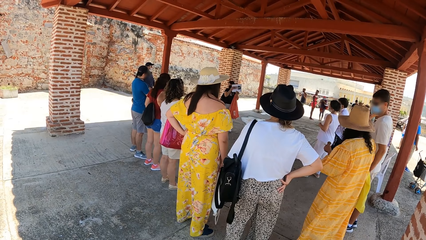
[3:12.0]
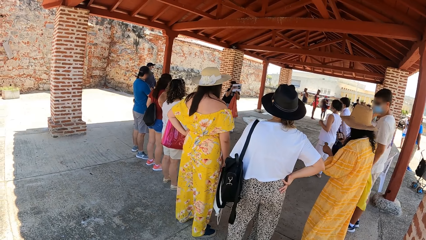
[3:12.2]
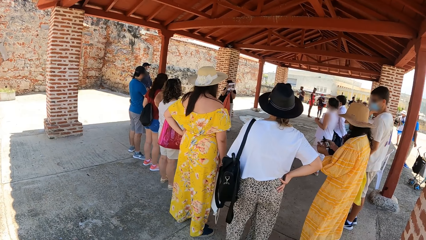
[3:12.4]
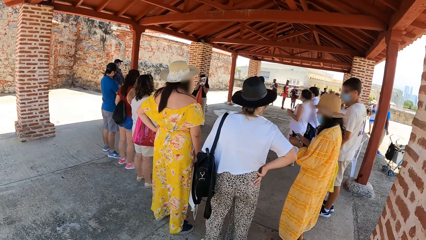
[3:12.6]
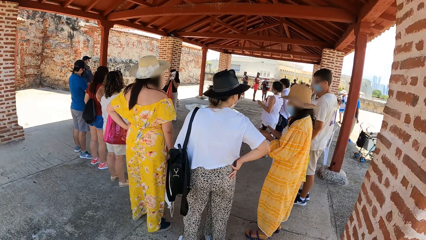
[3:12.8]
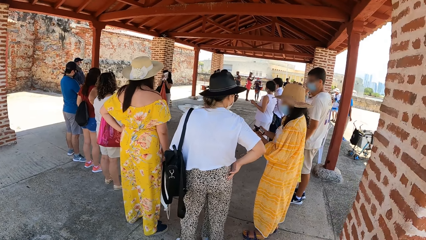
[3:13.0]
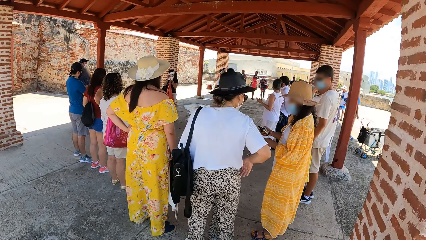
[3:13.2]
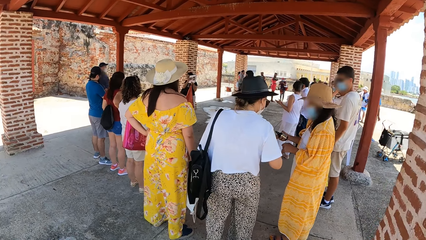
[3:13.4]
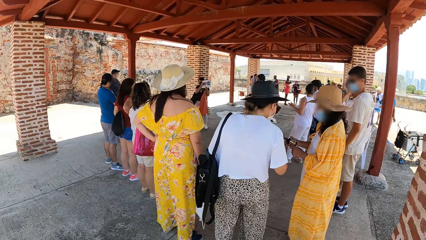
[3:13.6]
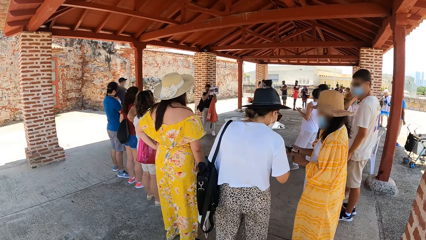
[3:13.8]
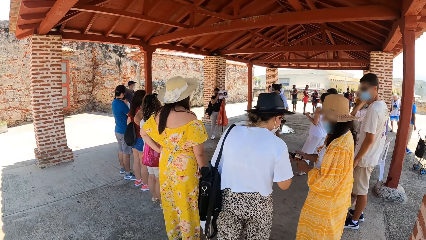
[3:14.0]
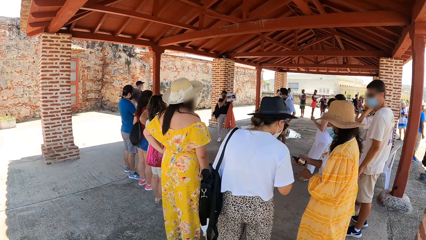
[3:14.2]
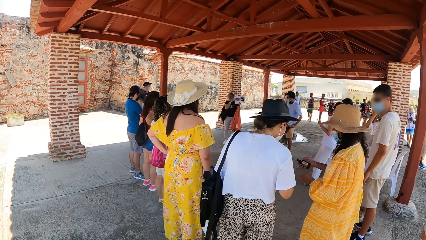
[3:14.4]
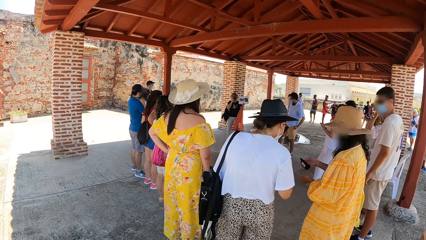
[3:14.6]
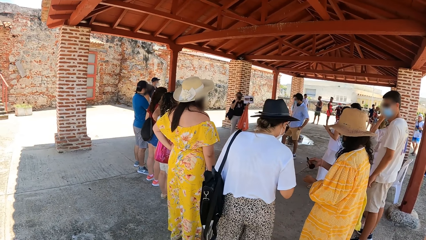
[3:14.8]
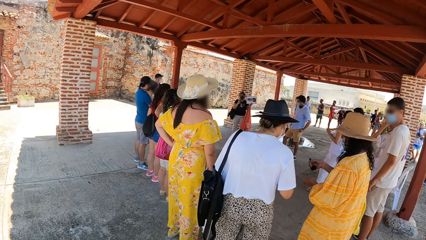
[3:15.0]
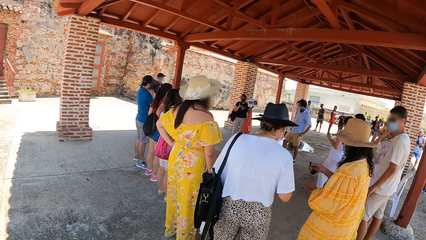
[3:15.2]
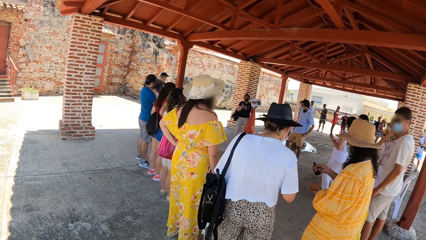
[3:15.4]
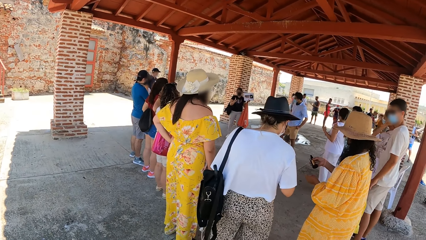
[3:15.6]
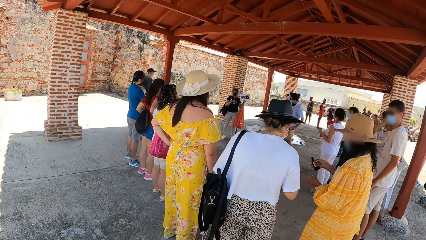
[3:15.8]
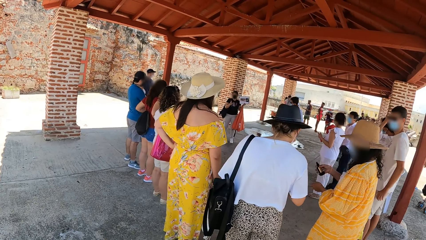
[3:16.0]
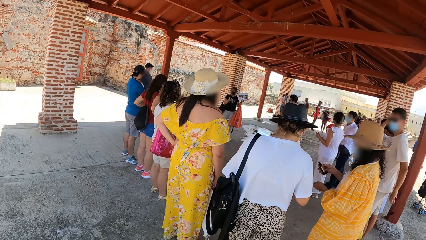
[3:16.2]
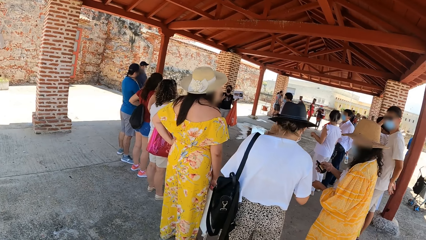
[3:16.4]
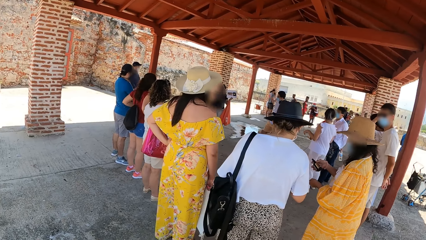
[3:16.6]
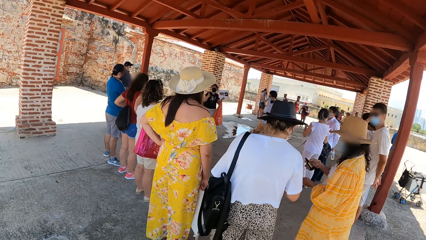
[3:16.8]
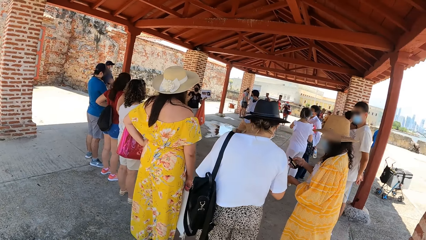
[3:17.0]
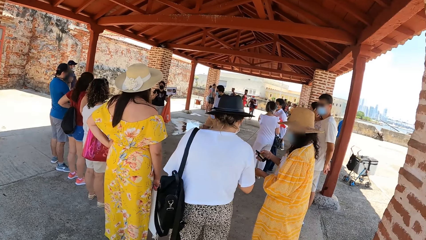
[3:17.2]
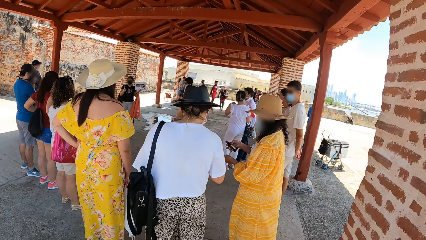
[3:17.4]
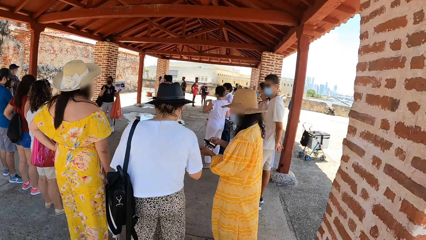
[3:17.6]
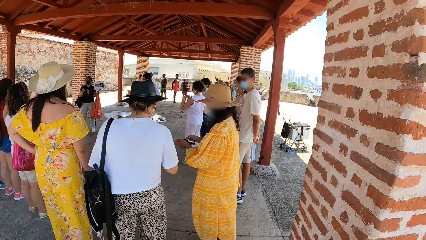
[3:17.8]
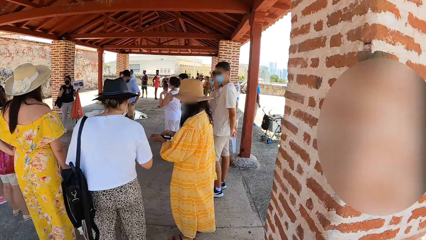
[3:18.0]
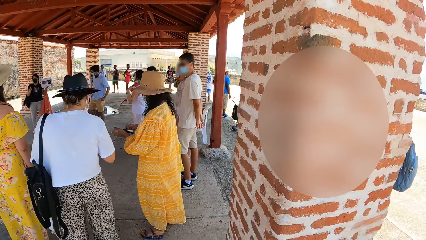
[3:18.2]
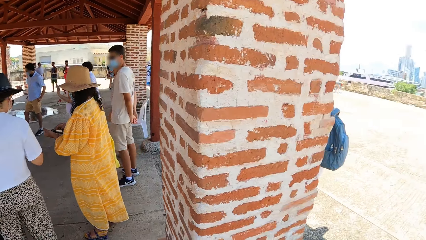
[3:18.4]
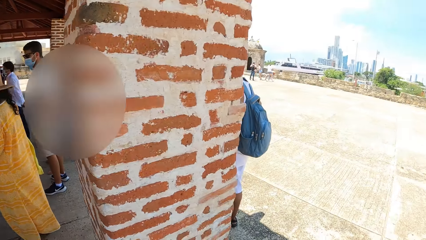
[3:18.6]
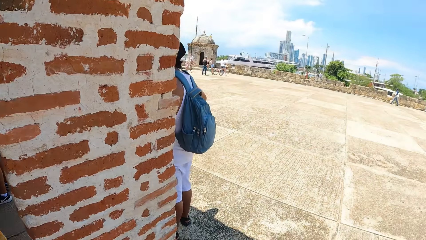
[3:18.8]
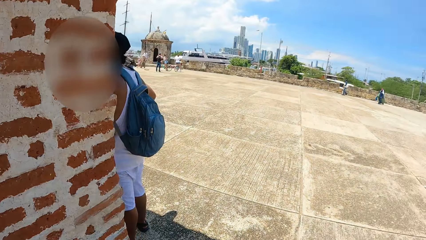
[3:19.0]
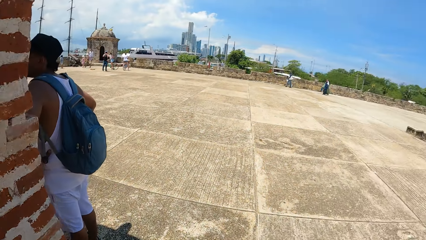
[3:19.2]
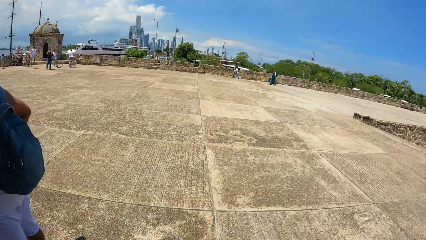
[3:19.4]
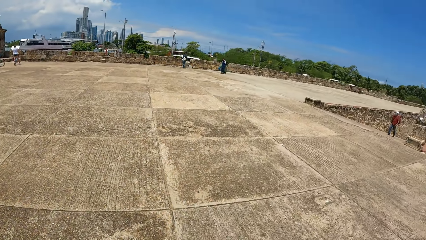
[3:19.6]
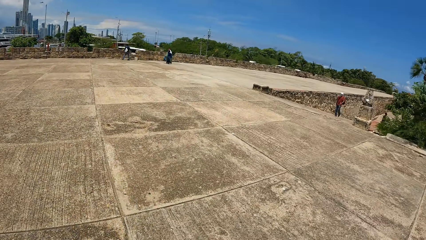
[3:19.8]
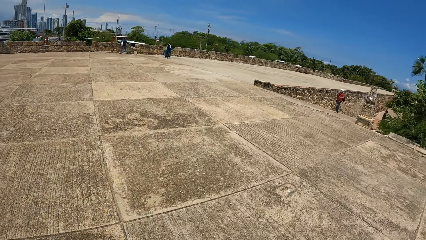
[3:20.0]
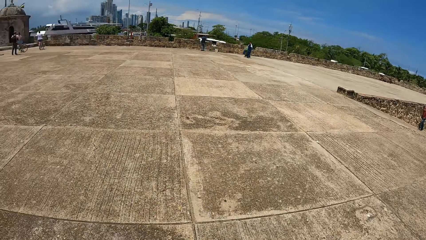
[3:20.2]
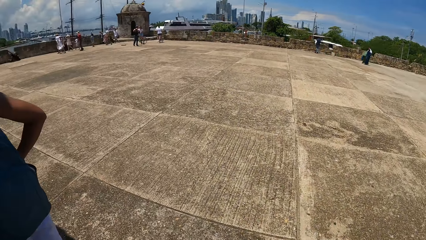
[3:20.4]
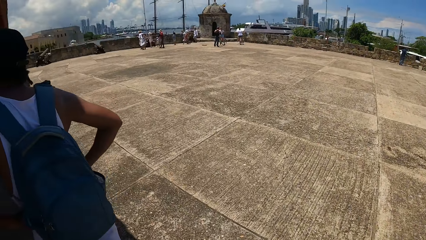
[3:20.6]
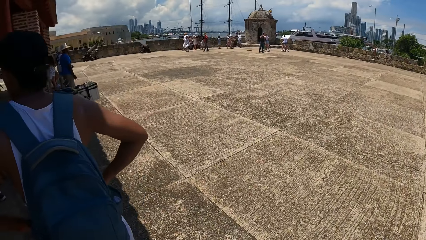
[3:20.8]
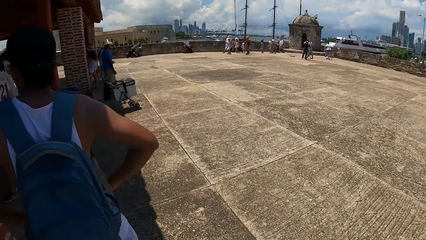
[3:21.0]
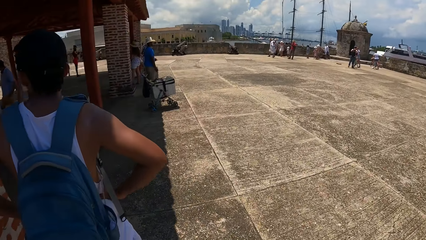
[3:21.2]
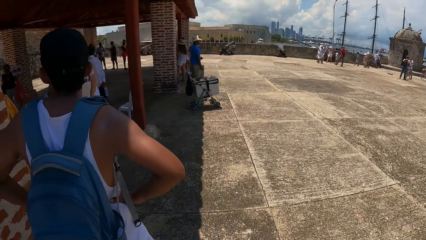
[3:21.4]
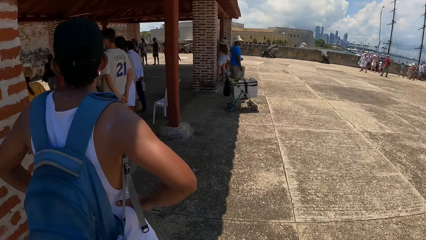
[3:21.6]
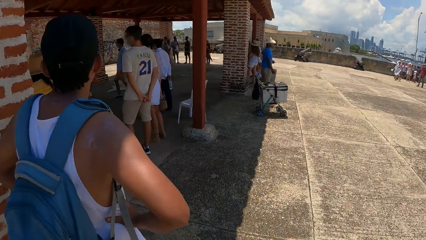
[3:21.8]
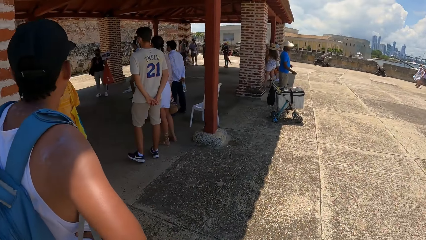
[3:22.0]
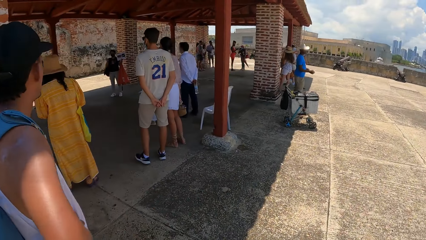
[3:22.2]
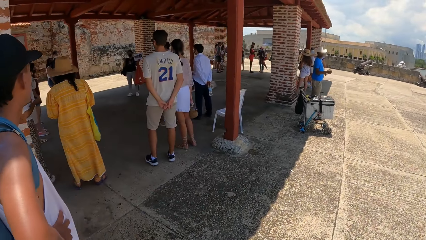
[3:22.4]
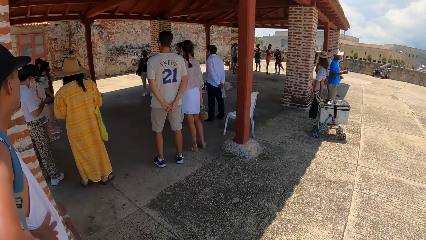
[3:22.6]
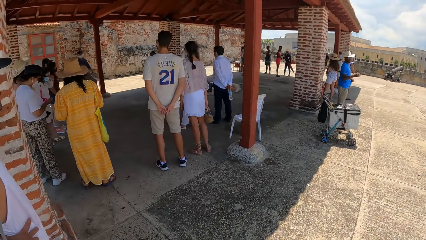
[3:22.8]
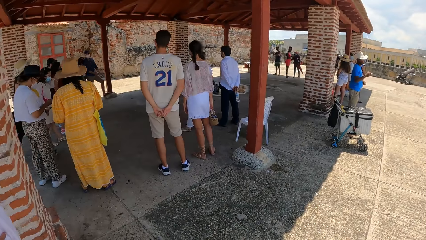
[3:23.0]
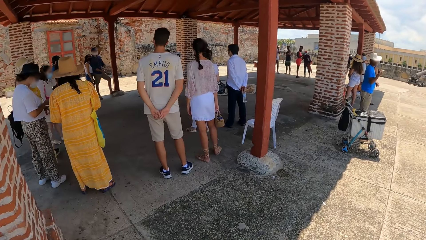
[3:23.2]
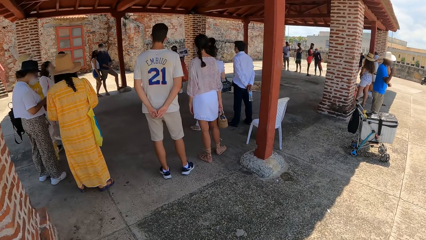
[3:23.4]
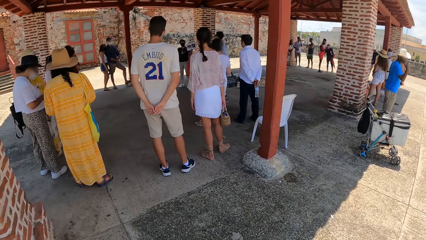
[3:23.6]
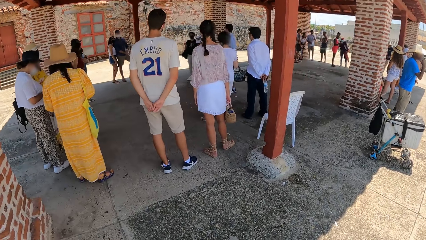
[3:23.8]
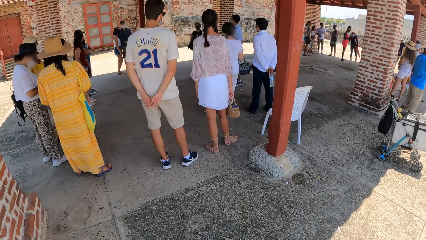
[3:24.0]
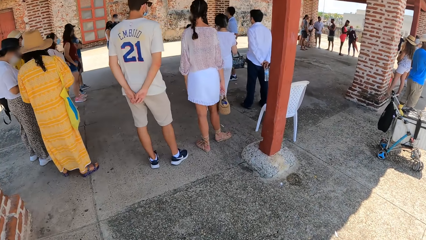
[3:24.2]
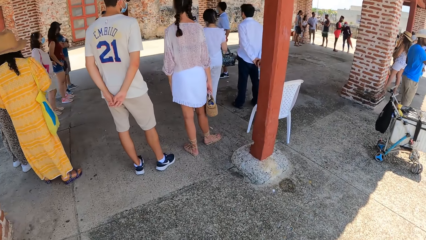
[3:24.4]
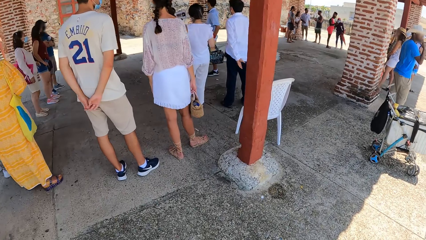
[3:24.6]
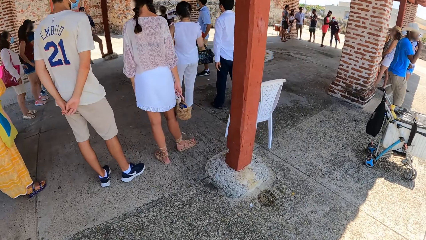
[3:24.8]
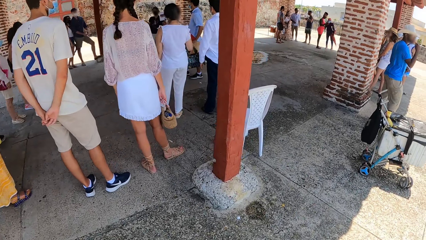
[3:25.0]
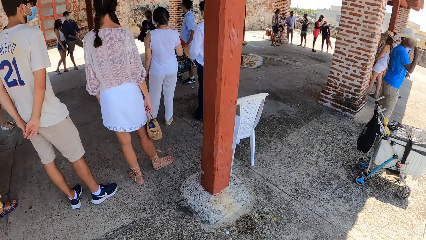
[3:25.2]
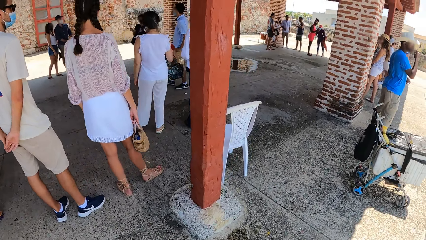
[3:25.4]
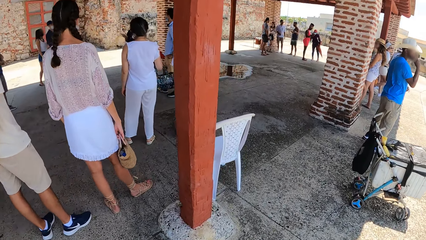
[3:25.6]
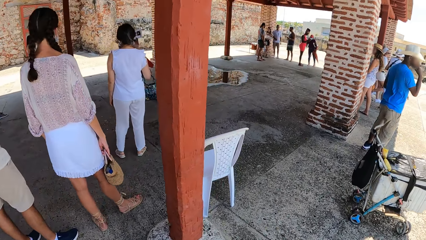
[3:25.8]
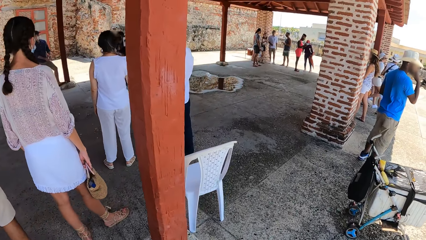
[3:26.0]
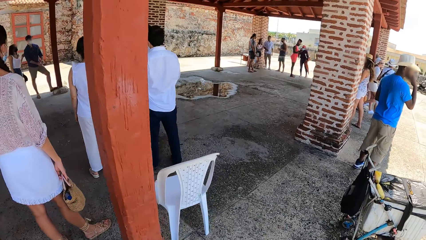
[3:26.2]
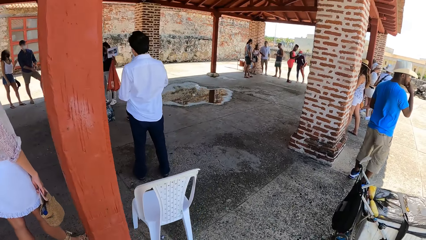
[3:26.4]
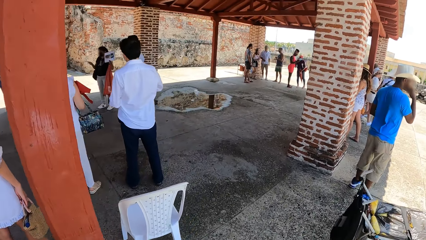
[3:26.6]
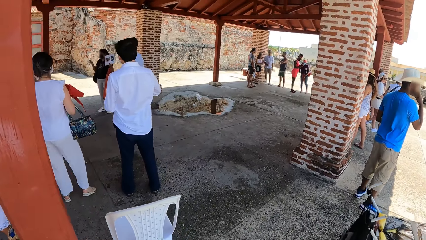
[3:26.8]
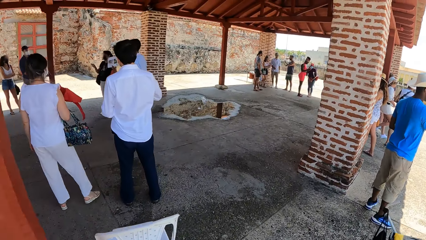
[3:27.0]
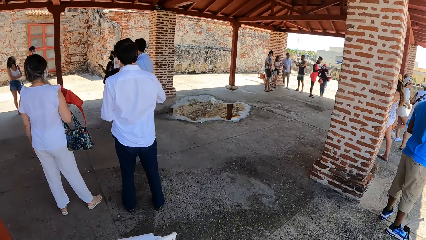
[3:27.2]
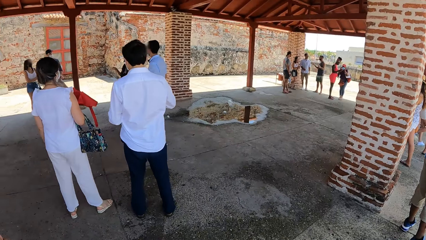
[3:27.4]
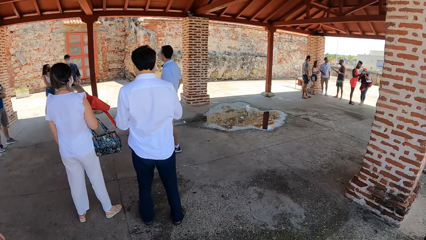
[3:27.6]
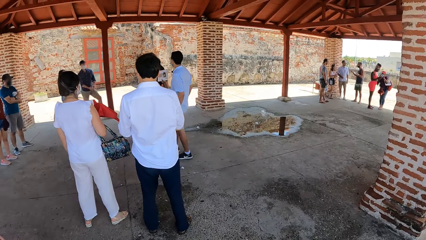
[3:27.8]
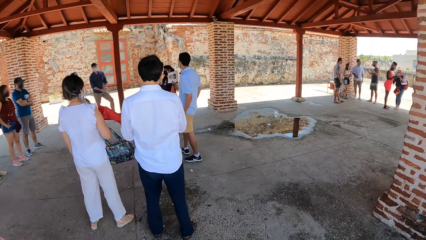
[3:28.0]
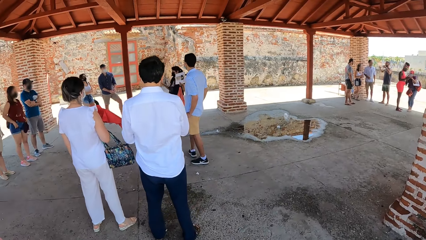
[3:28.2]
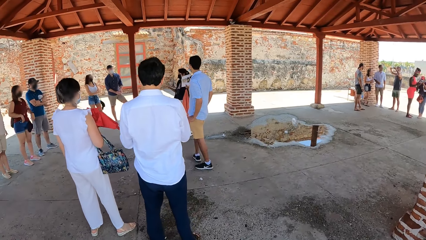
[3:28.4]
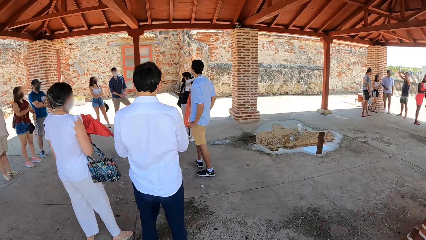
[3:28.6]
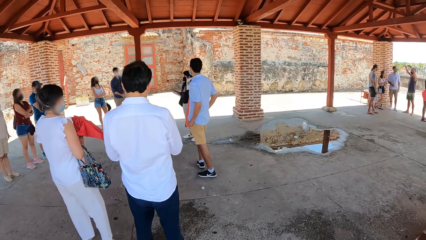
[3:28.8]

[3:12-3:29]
The camera wearer walks around the compound.
